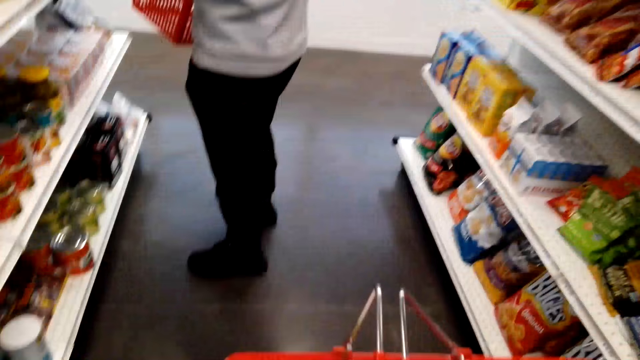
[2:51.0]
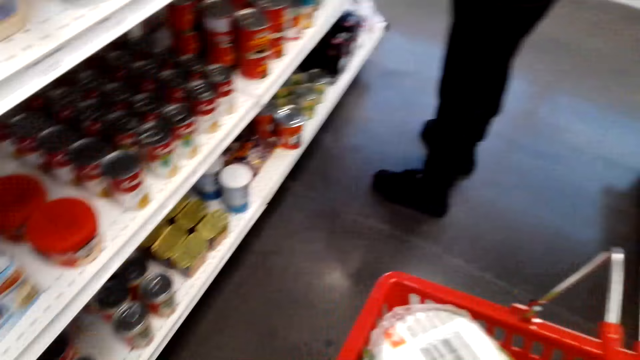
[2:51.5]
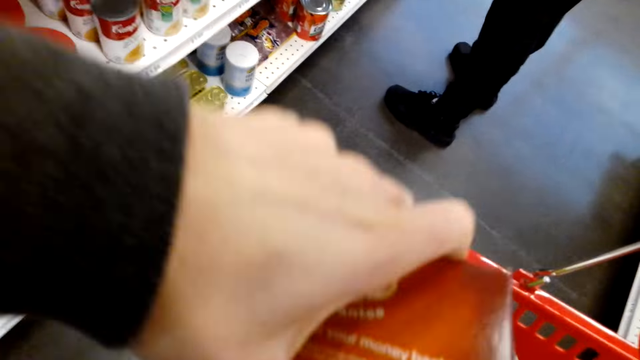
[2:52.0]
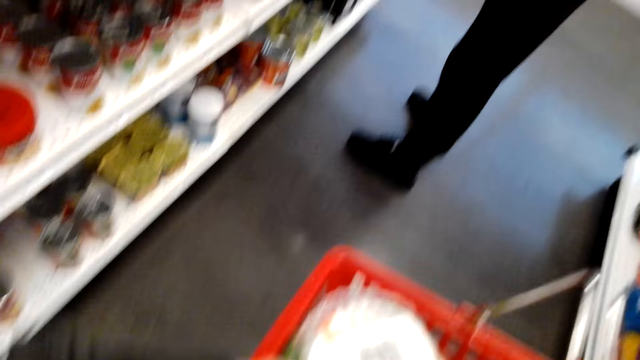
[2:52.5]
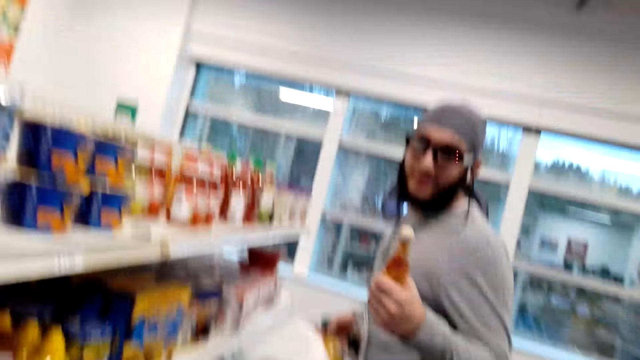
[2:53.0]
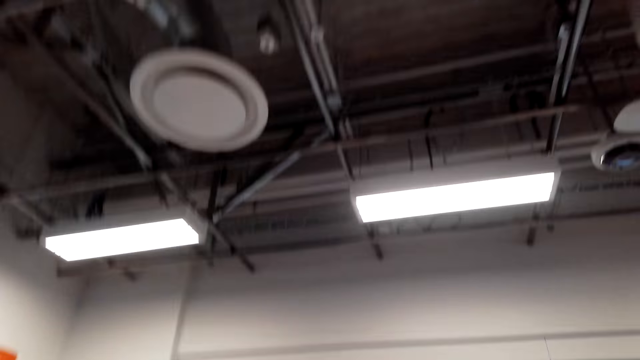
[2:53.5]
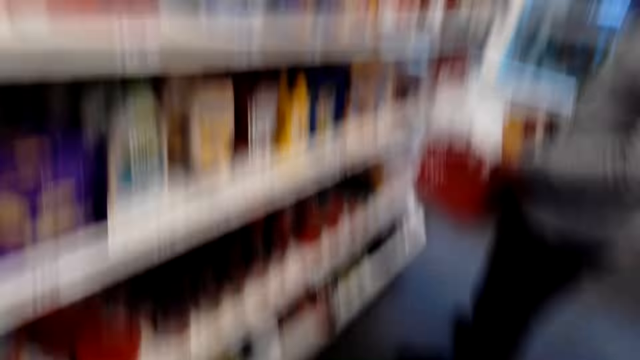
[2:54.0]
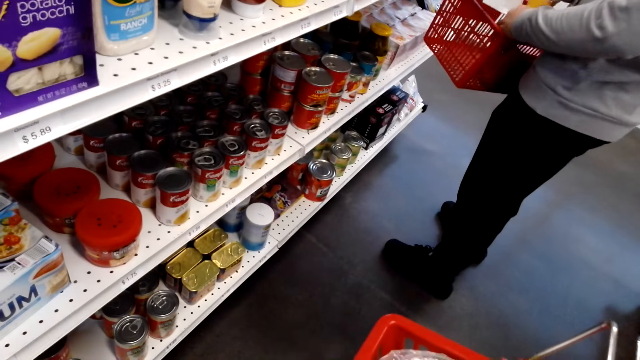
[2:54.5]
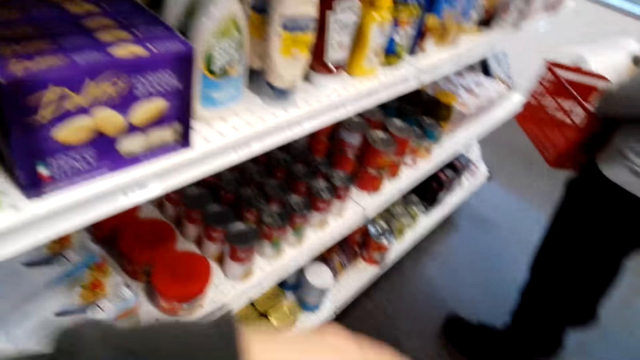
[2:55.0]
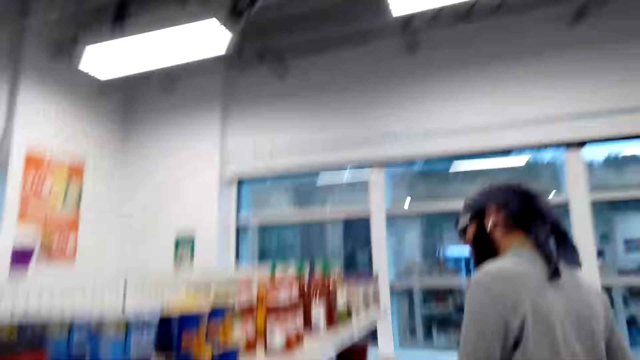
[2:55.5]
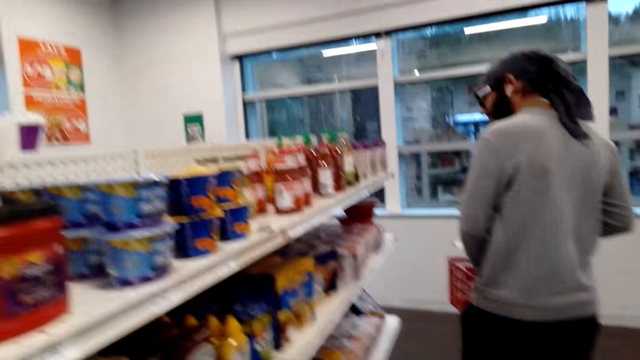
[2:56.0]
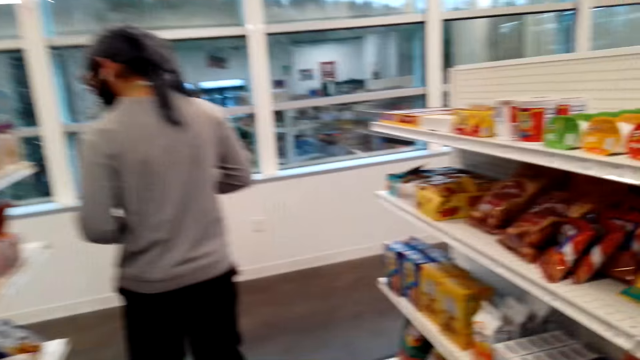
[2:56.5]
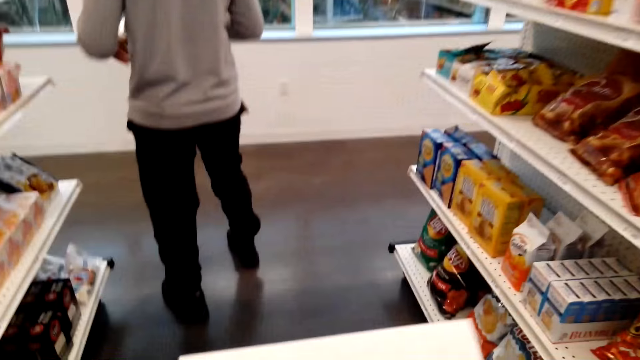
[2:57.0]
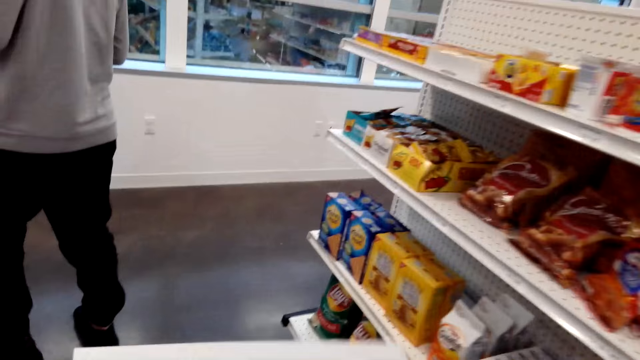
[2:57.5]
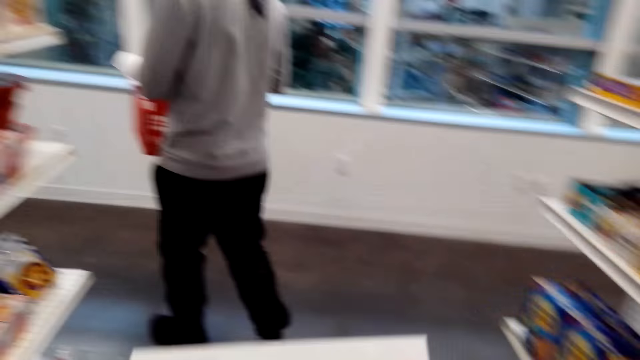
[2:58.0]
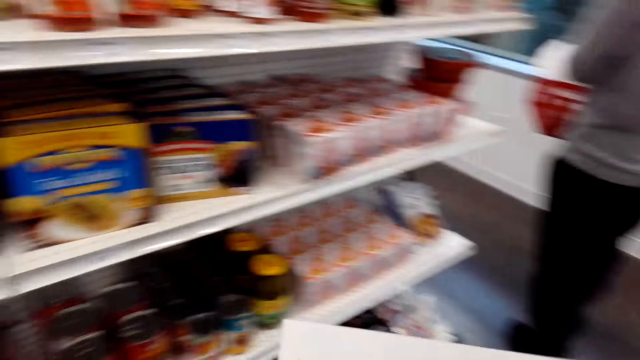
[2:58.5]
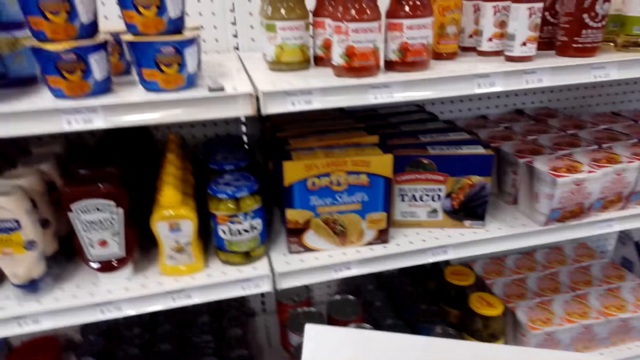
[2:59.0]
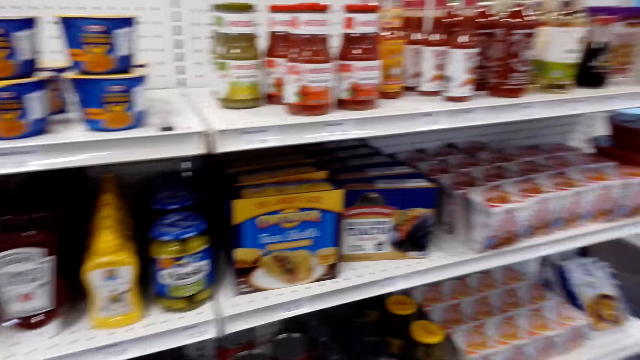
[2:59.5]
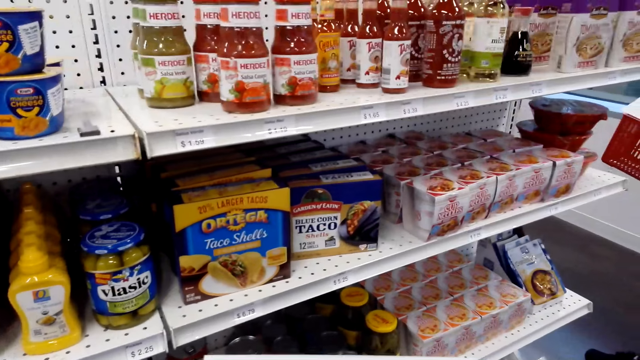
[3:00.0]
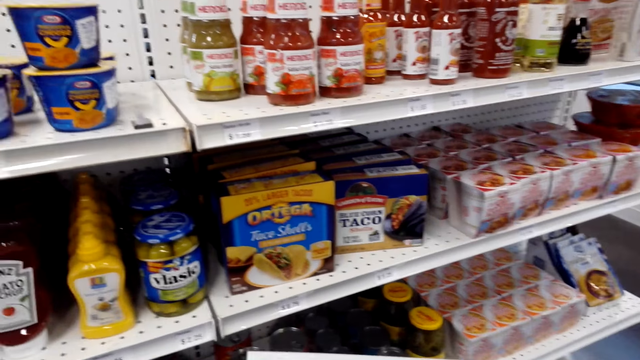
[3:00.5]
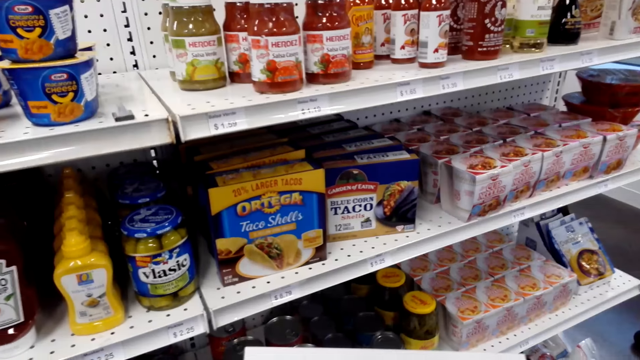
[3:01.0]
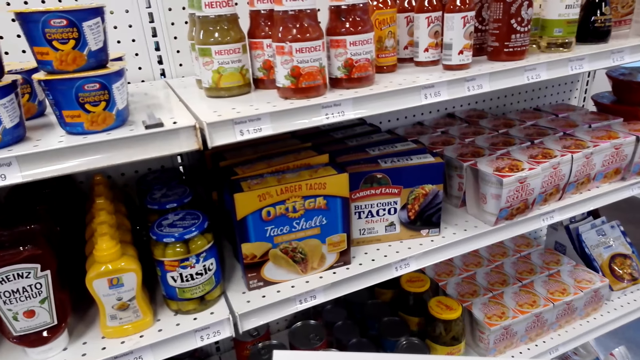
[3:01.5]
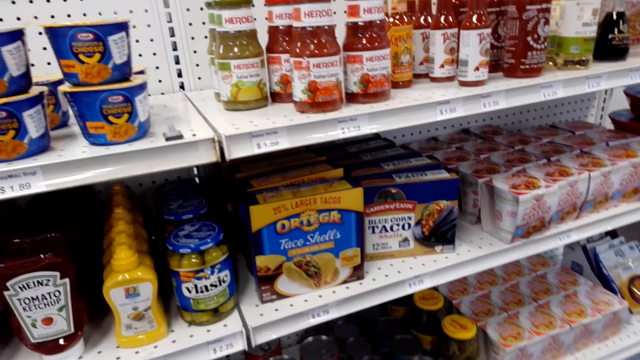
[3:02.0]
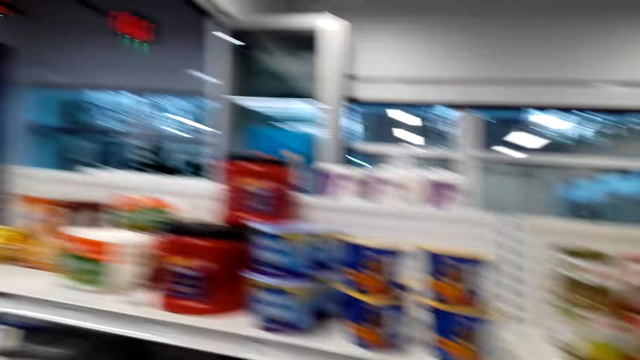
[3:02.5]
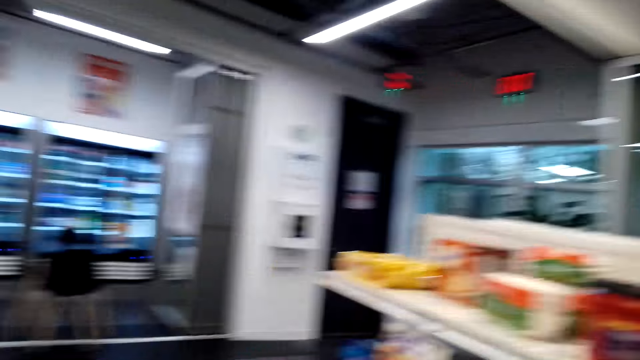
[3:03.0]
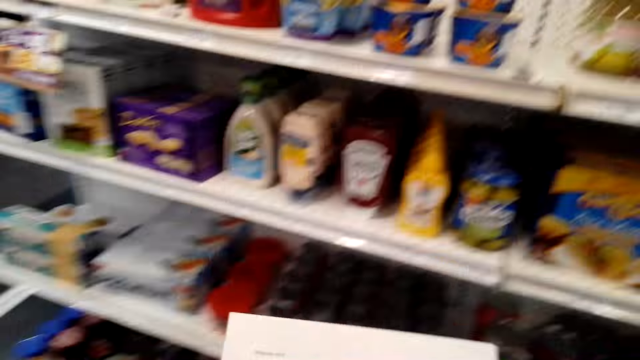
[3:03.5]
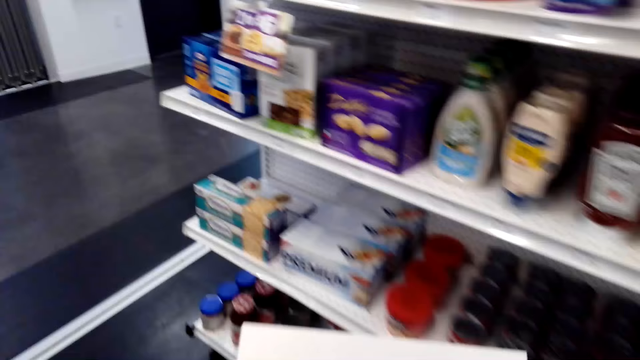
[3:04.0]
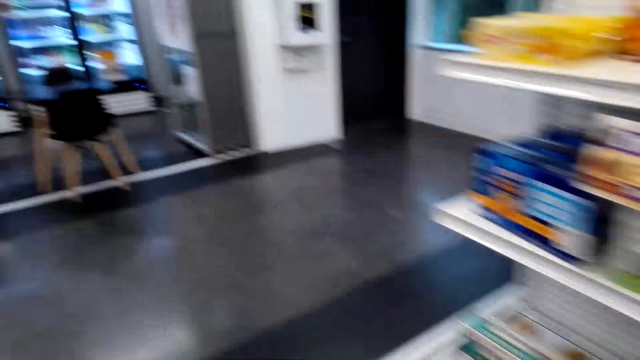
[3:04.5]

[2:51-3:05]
The camera wearer puts an item in the basket. They move around. They look on.

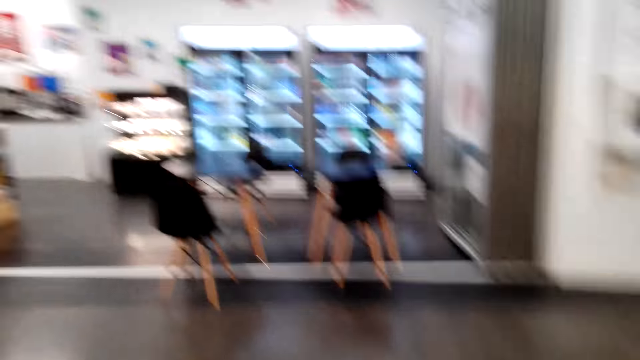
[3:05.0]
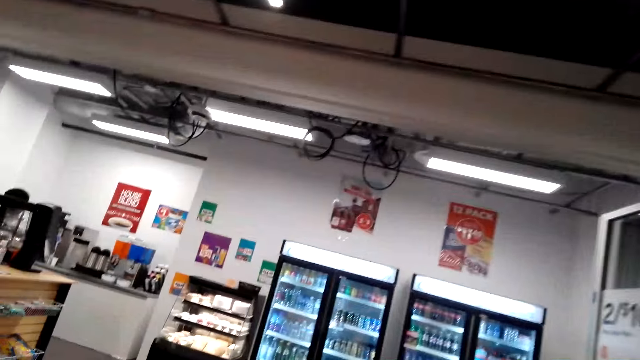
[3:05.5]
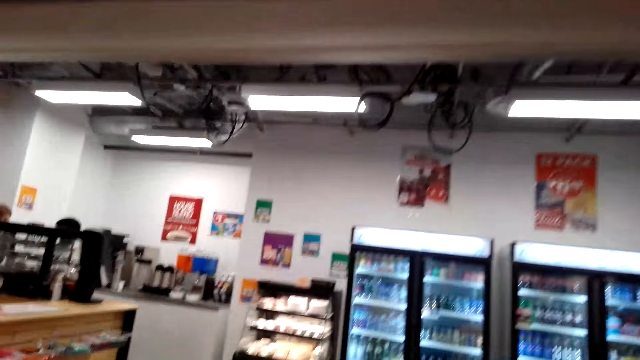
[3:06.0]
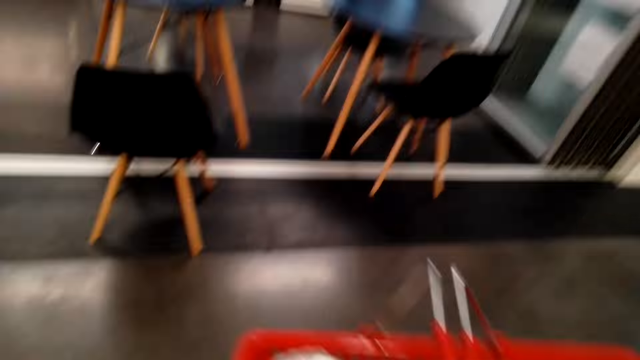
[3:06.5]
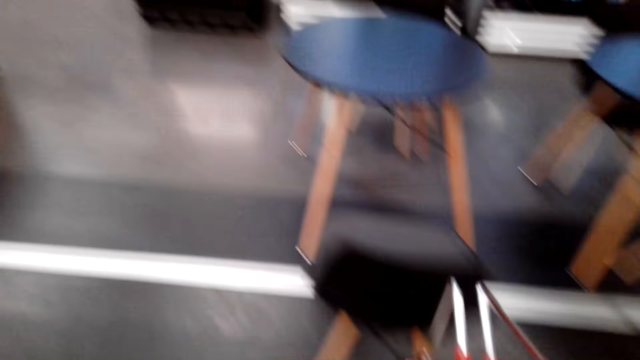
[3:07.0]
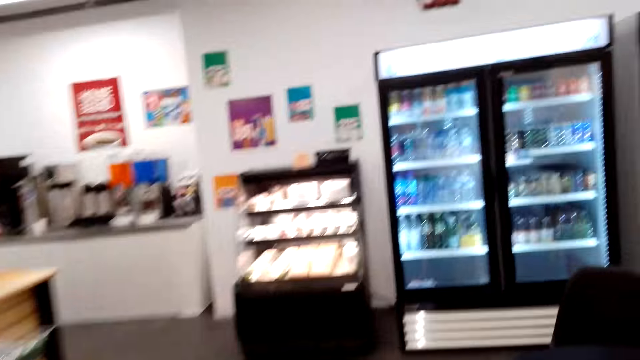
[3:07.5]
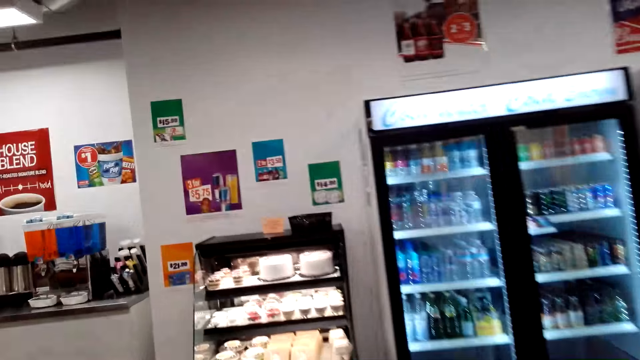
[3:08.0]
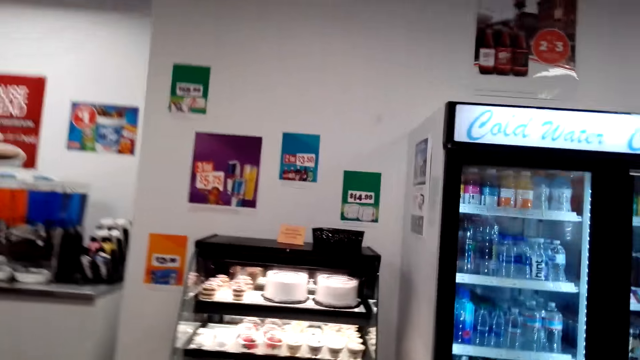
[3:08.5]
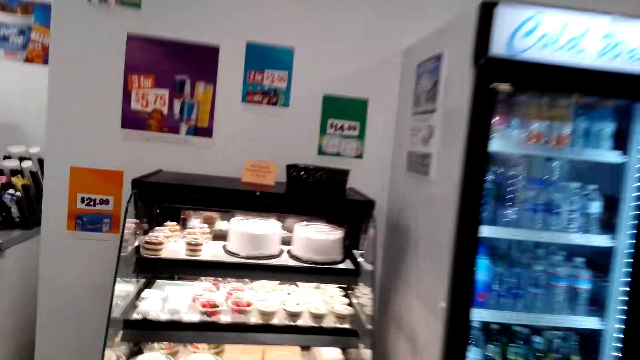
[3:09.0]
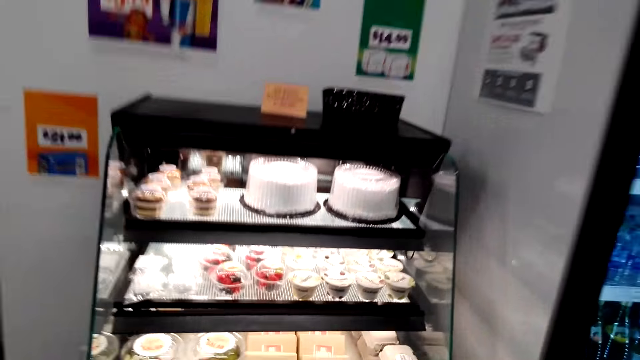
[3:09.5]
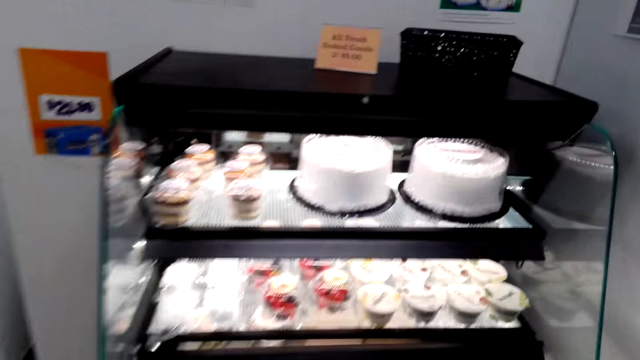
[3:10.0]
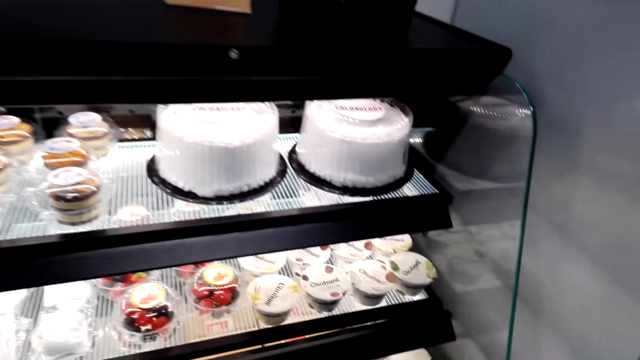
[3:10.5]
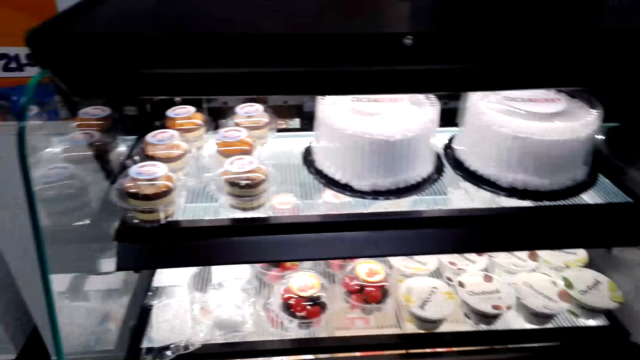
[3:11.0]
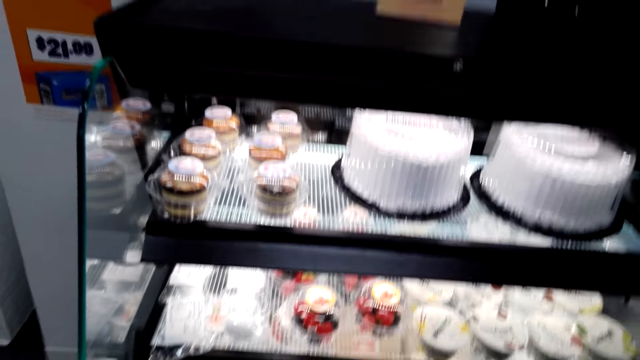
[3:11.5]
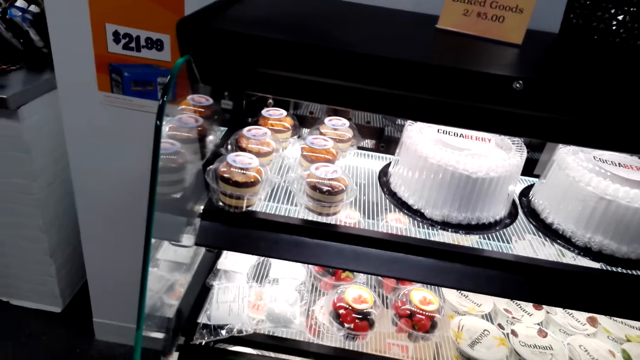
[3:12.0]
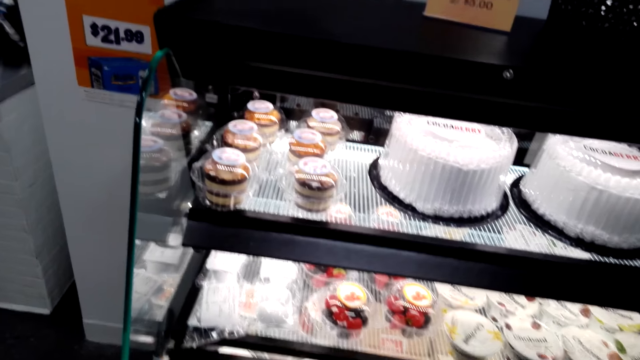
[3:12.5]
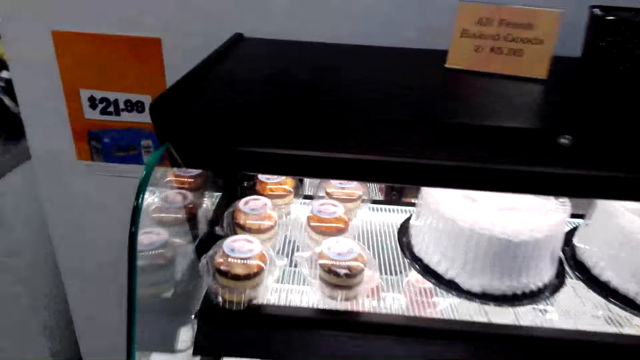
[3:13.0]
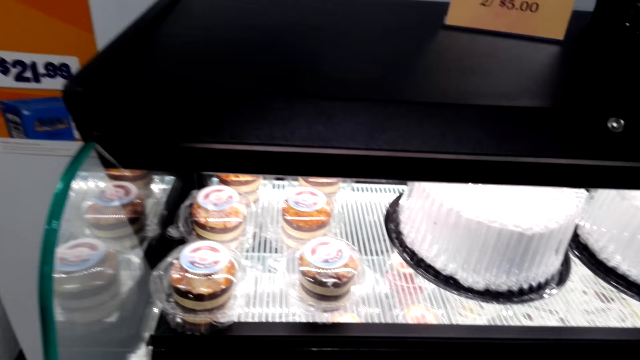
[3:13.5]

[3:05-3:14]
The camera wearer walks around.
